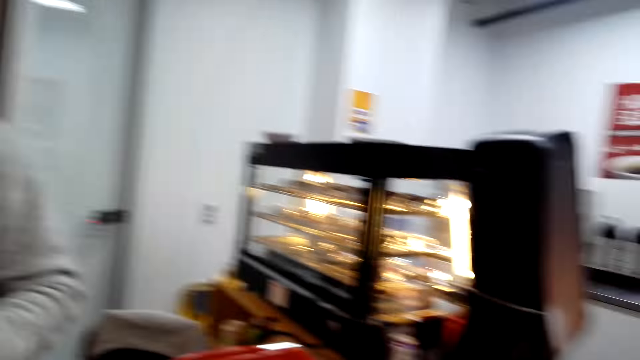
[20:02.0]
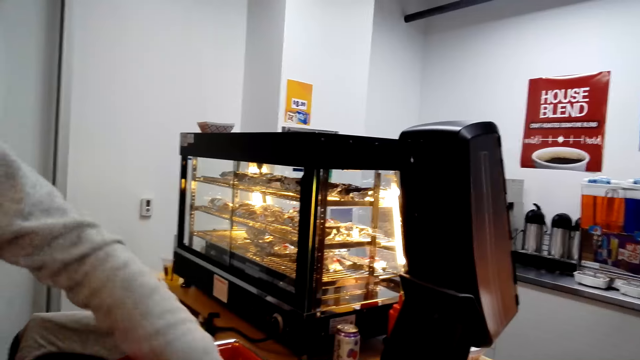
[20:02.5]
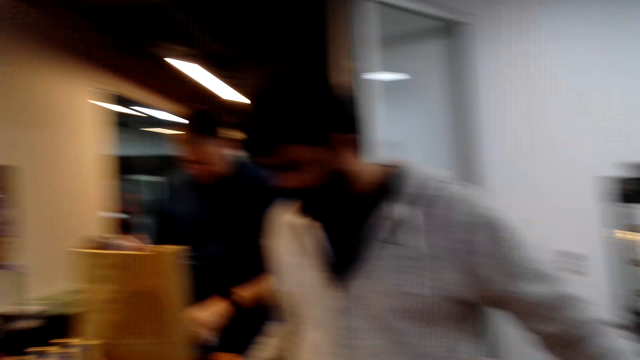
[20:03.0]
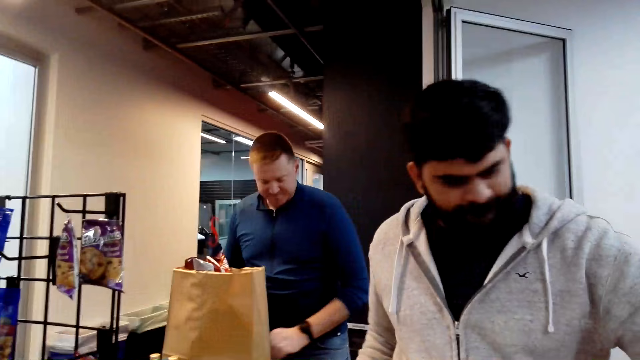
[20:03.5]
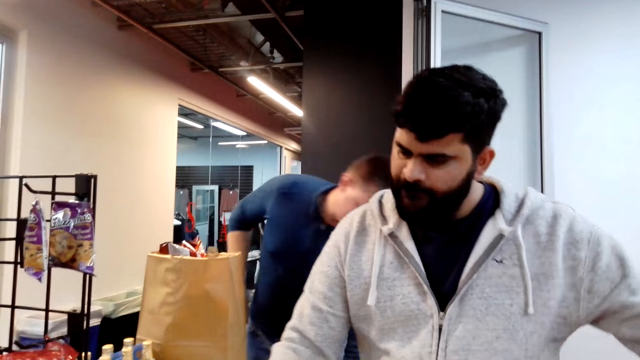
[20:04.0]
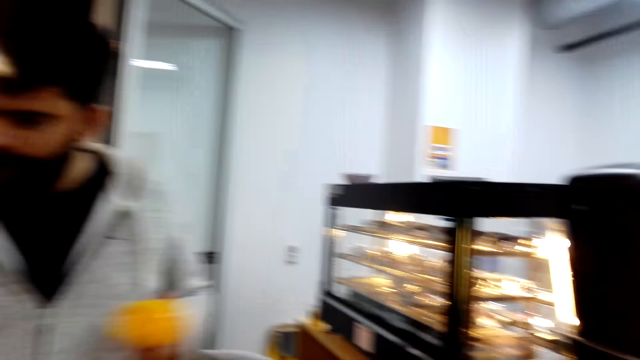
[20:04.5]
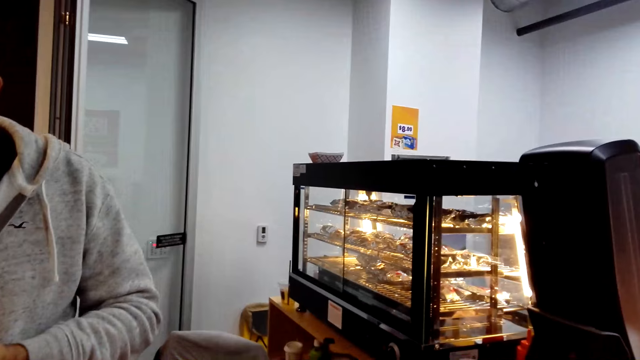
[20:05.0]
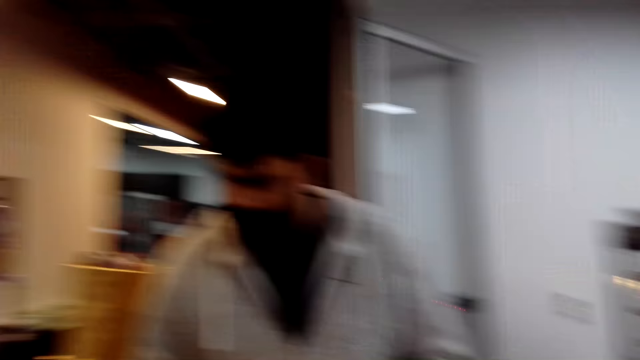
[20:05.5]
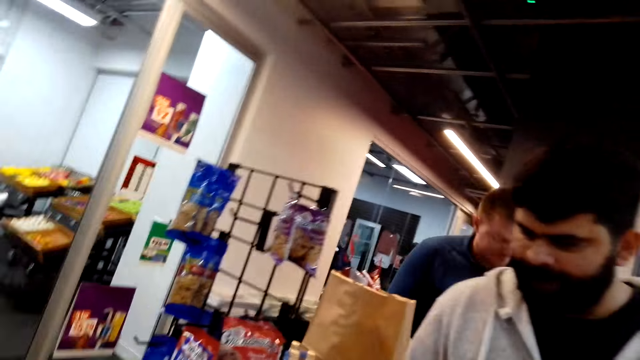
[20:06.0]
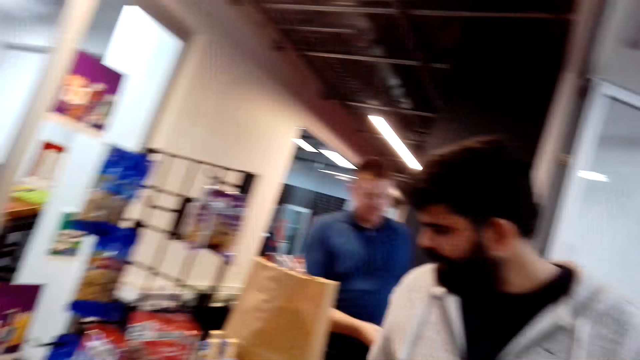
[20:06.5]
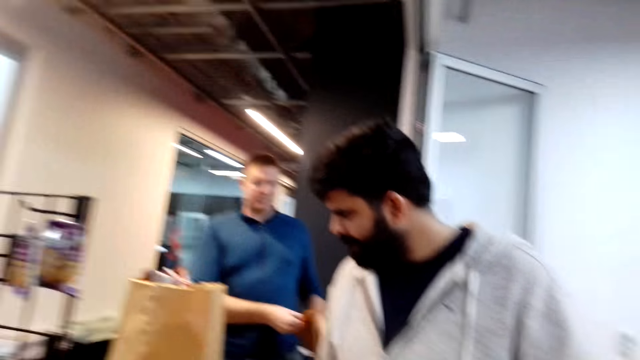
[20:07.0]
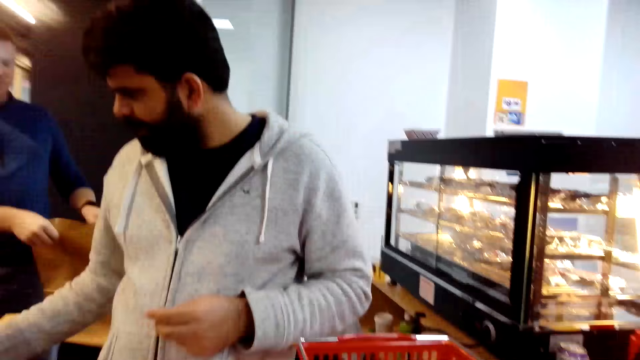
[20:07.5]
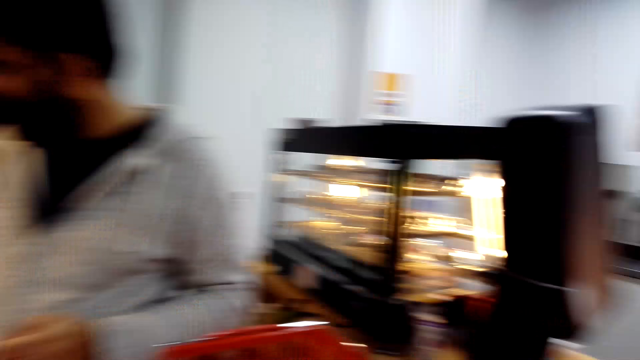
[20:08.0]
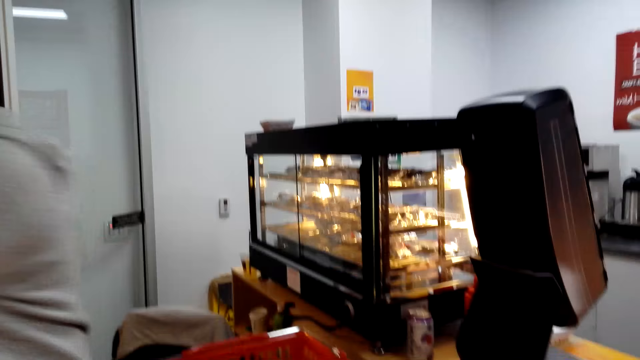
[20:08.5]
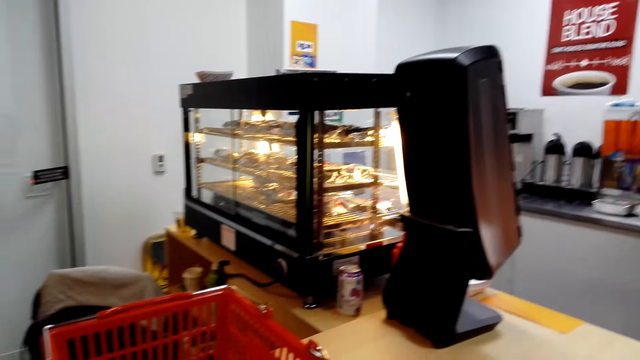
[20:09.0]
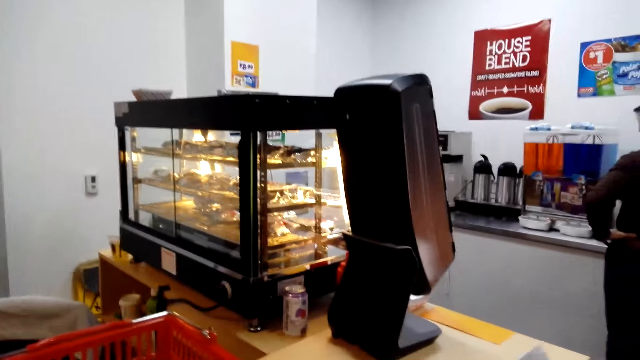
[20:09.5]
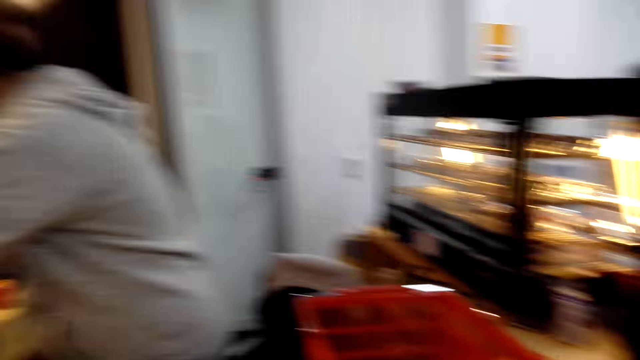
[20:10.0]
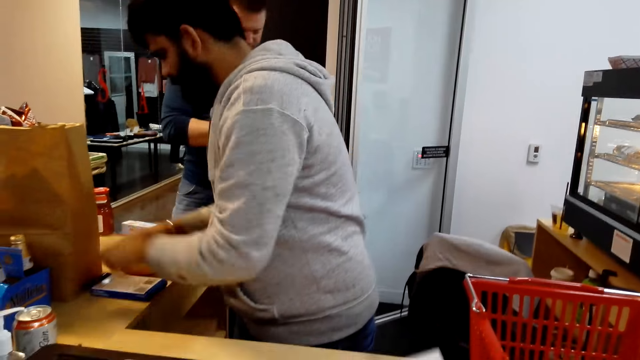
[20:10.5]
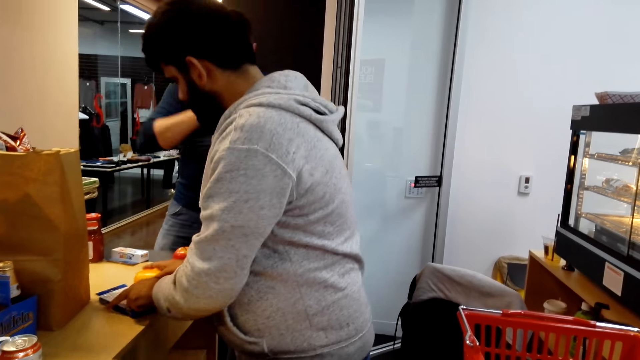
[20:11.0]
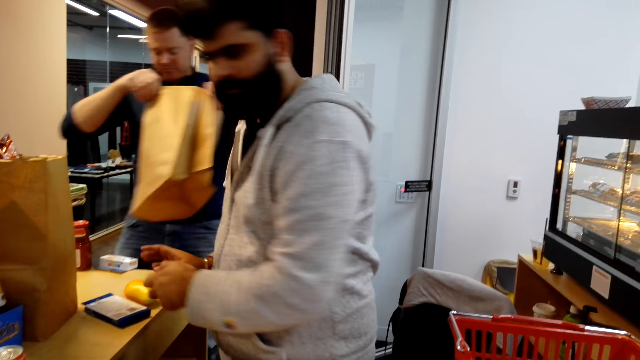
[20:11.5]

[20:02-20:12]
The camera wearer looks around. A man opens a paper bag.

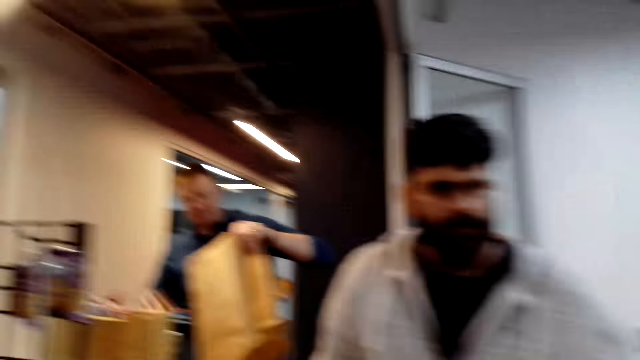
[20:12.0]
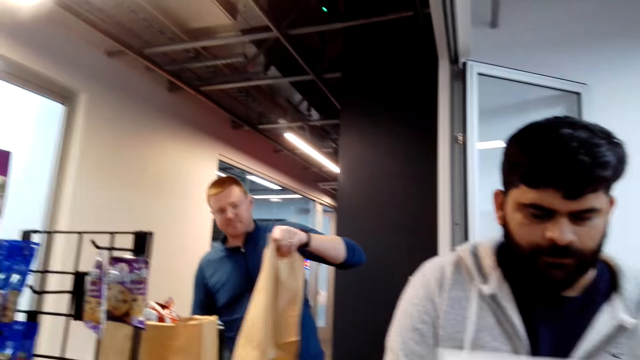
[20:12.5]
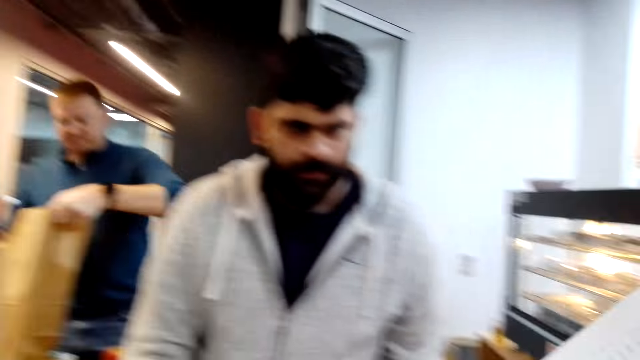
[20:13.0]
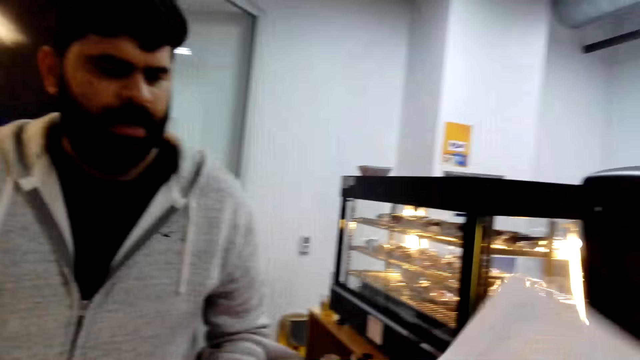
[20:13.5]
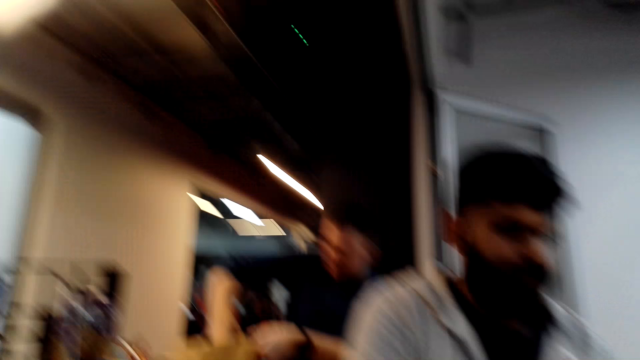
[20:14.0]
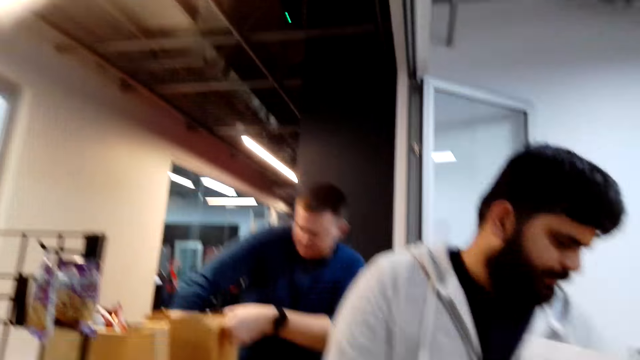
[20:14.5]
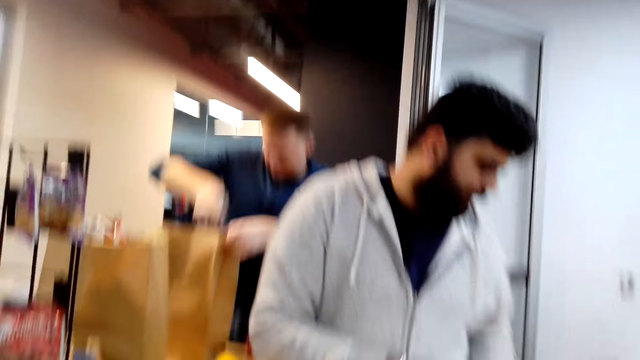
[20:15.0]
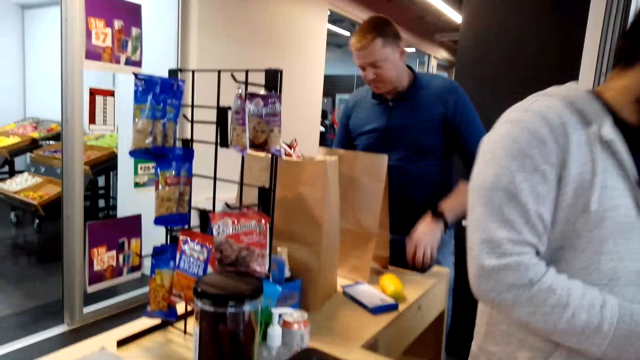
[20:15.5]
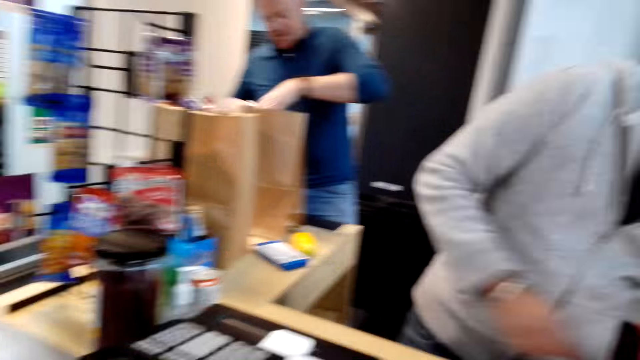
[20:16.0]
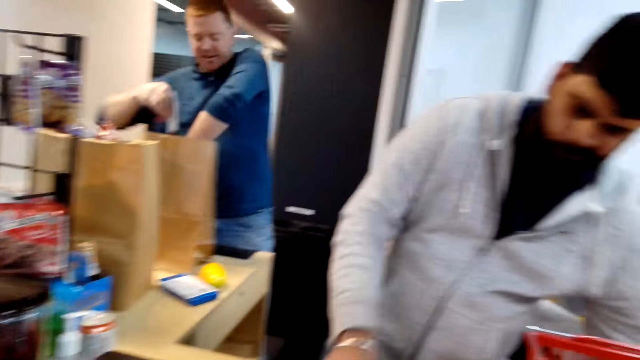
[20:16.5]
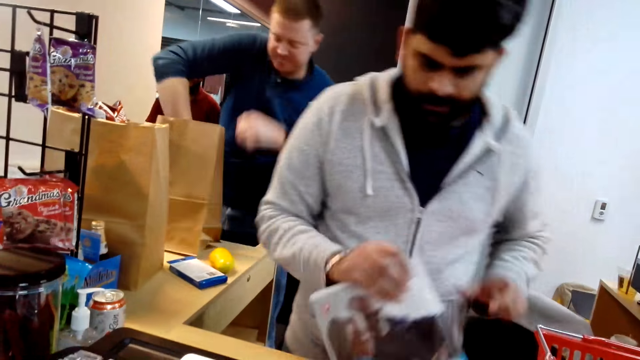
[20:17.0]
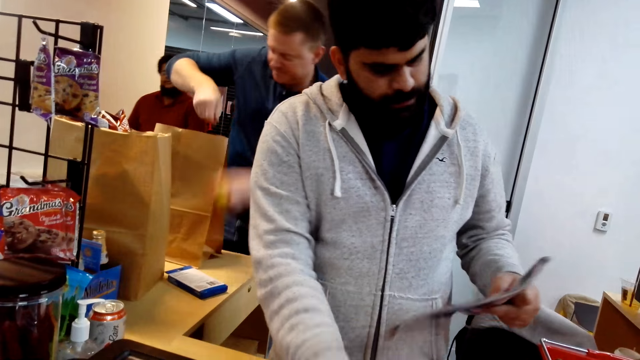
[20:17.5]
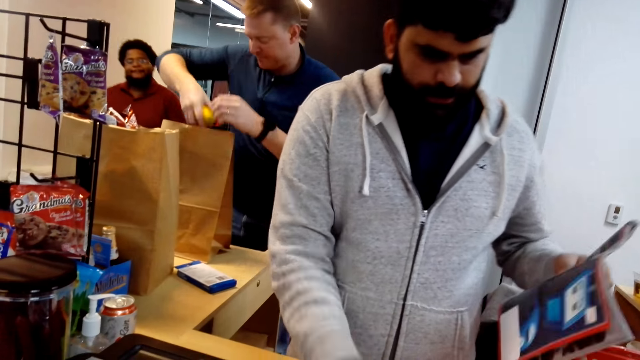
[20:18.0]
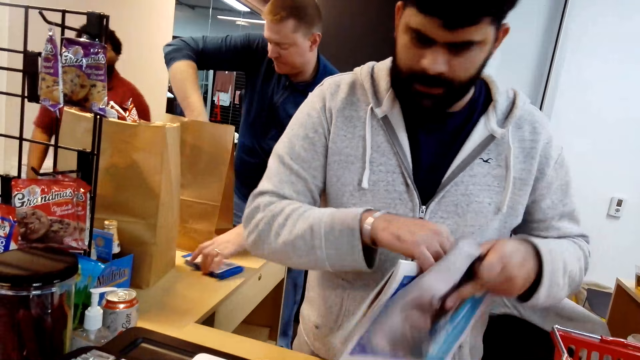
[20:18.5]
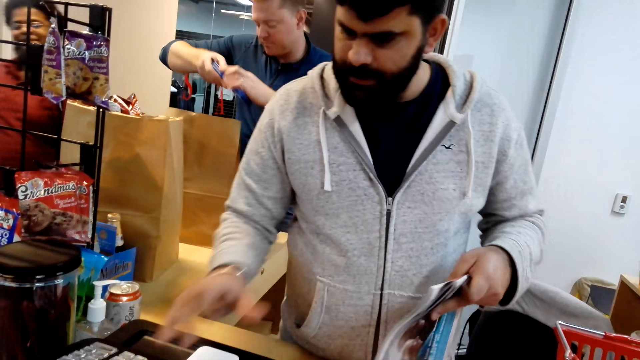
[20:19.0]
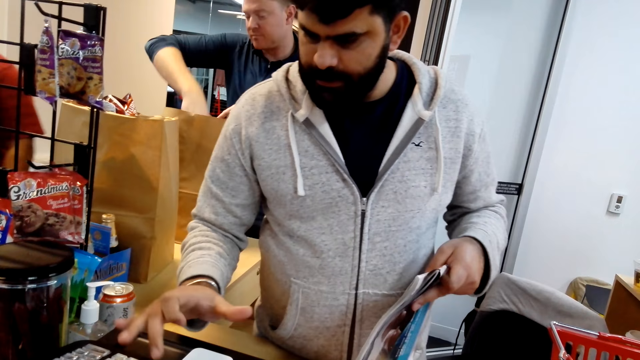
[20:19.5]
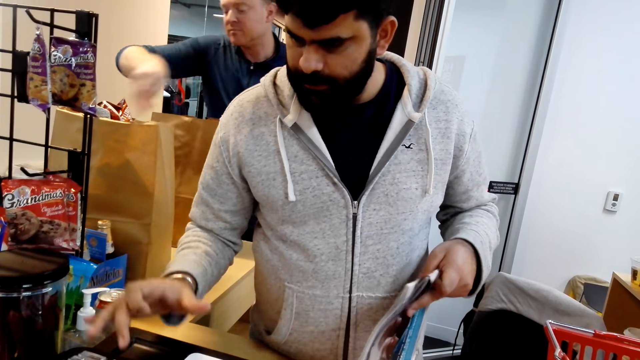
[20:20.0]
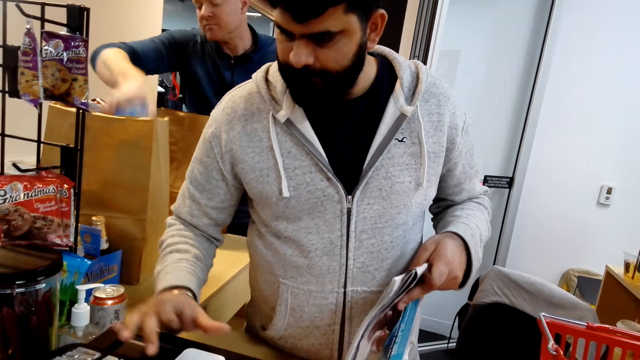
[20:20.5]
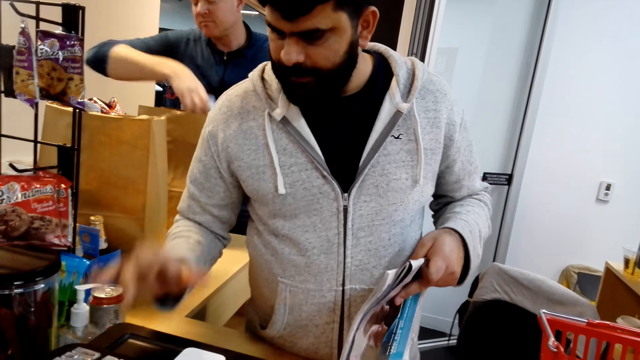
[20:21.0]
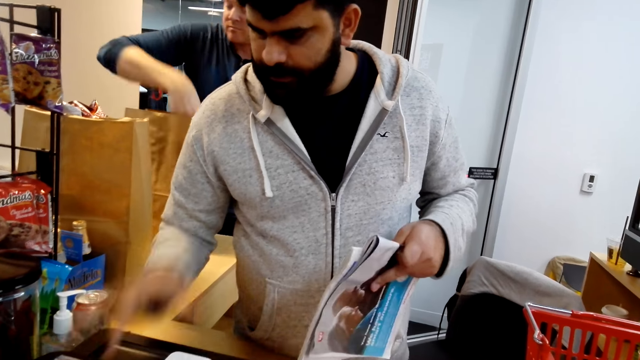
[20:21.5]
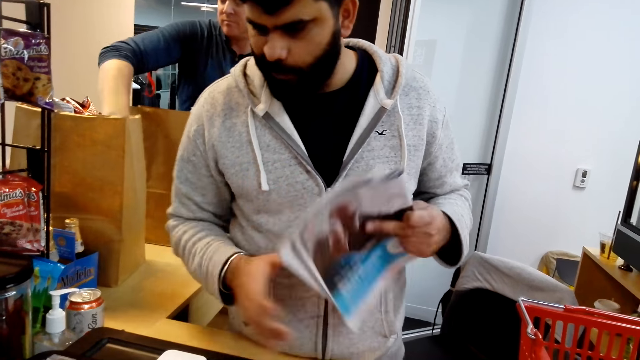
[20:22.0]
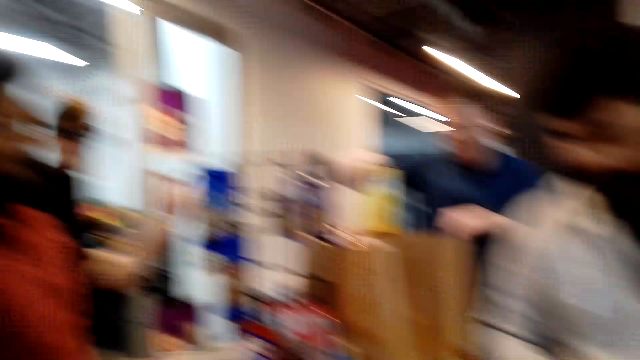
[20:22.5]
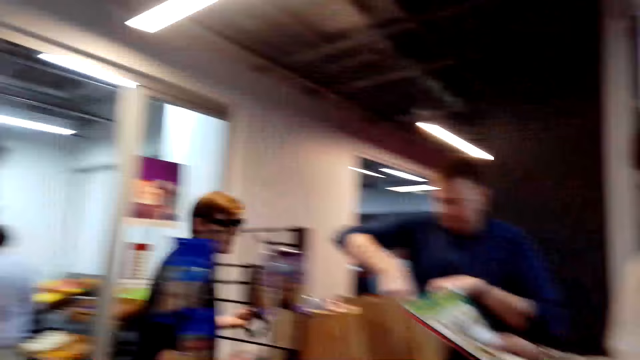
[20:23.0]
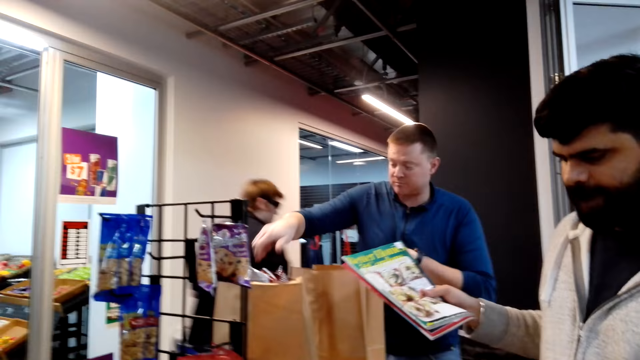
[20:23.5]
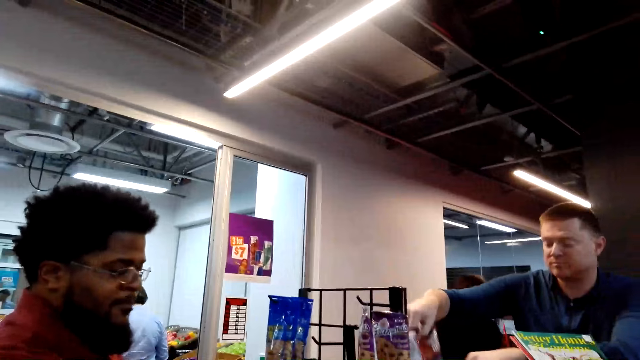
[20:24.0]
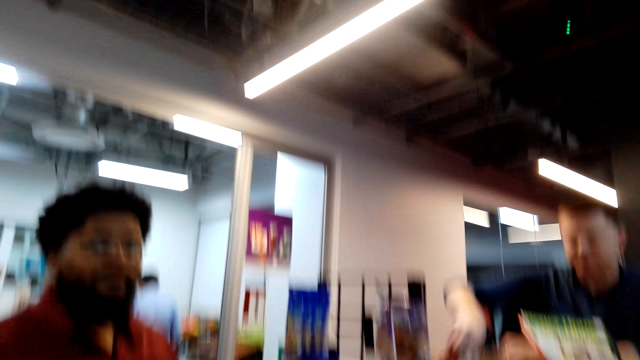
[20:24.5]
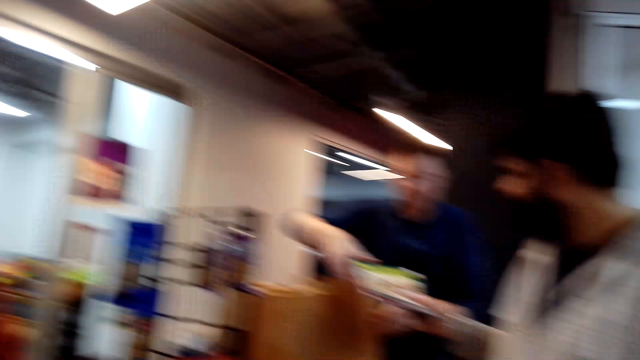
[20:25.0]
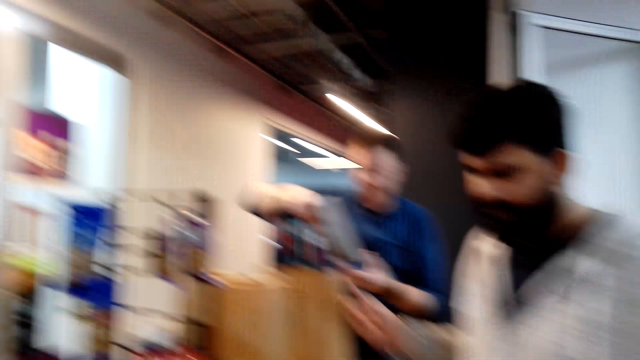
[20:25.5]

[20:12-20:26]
A man interacts with the camera wearer. Another man removes an item from the paper bag.
